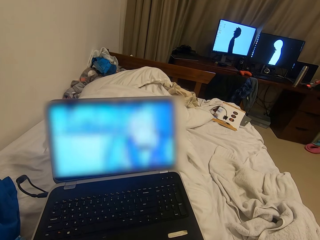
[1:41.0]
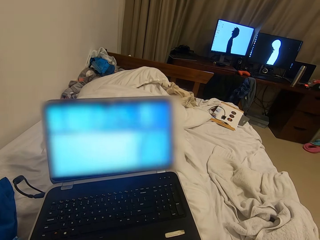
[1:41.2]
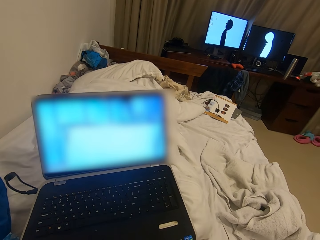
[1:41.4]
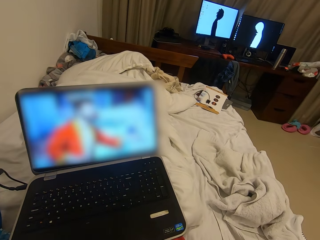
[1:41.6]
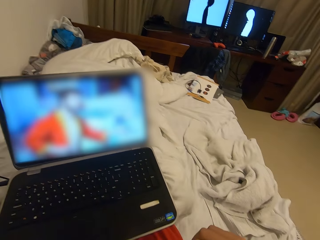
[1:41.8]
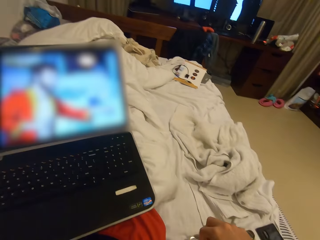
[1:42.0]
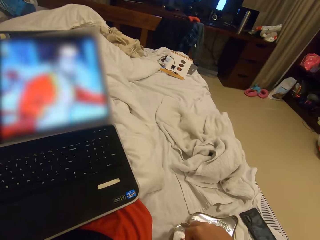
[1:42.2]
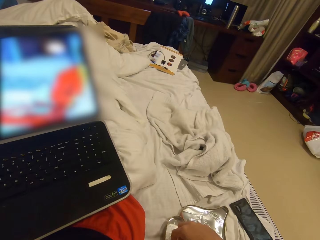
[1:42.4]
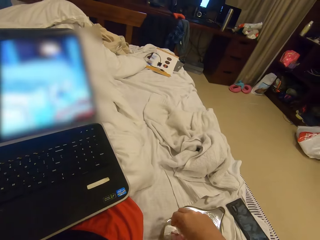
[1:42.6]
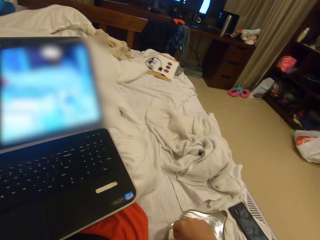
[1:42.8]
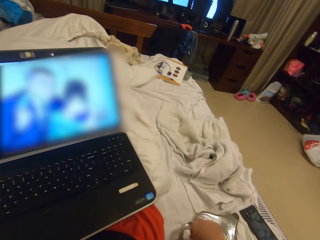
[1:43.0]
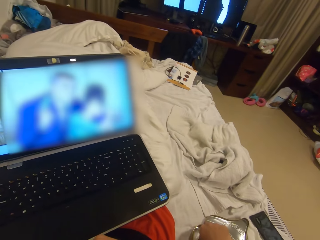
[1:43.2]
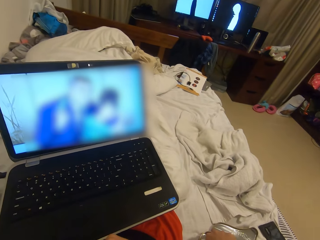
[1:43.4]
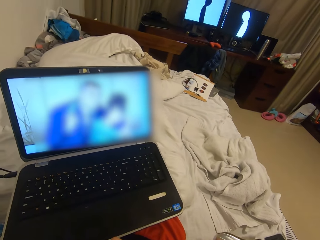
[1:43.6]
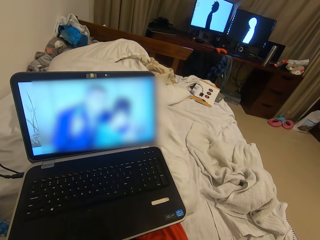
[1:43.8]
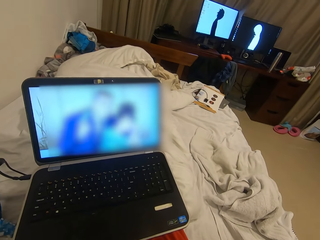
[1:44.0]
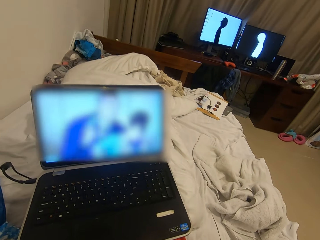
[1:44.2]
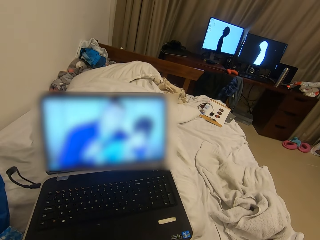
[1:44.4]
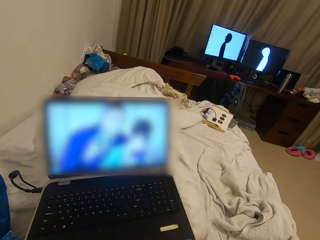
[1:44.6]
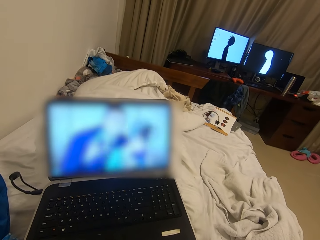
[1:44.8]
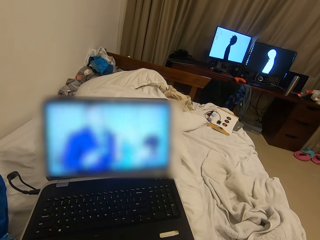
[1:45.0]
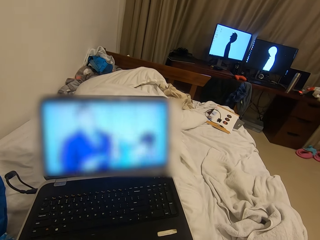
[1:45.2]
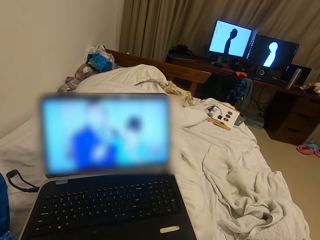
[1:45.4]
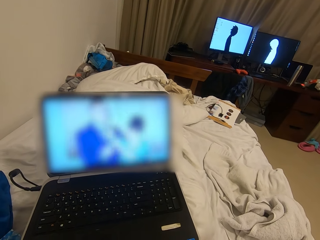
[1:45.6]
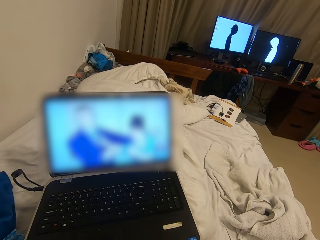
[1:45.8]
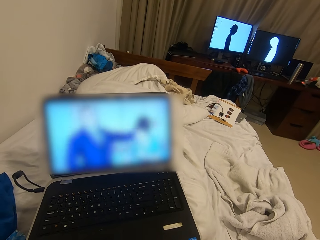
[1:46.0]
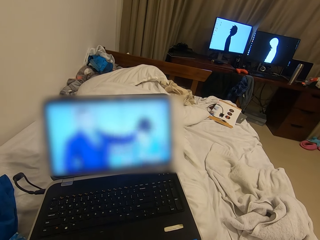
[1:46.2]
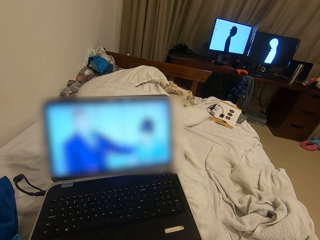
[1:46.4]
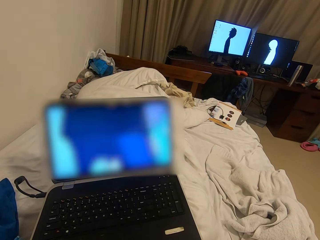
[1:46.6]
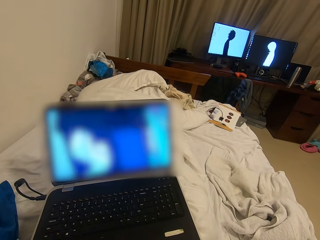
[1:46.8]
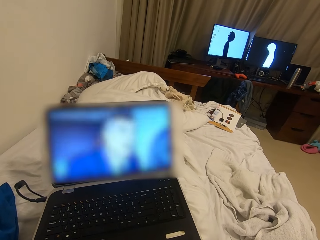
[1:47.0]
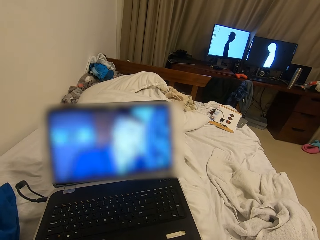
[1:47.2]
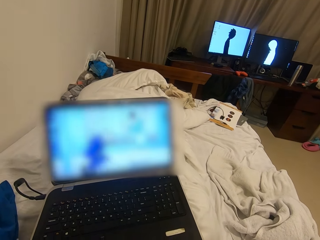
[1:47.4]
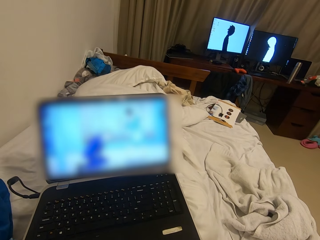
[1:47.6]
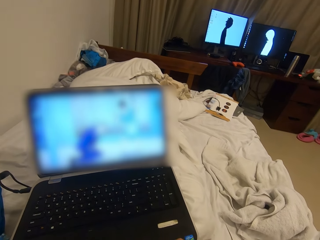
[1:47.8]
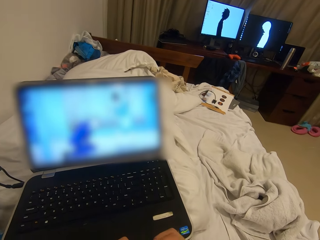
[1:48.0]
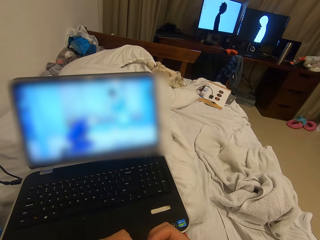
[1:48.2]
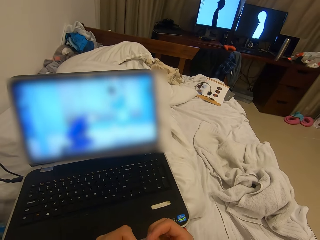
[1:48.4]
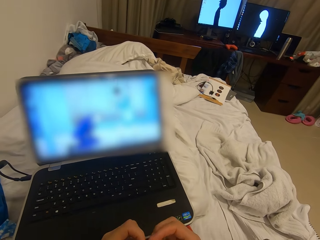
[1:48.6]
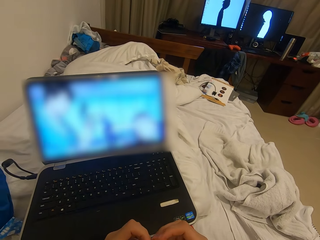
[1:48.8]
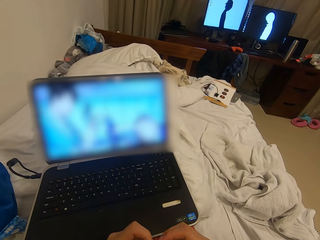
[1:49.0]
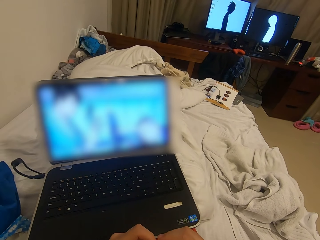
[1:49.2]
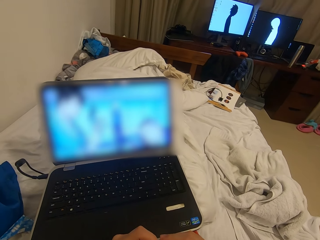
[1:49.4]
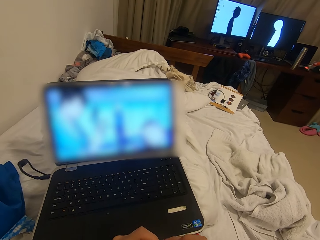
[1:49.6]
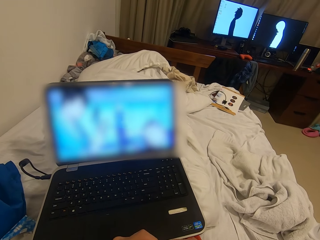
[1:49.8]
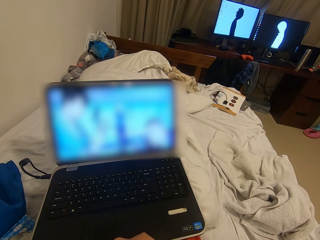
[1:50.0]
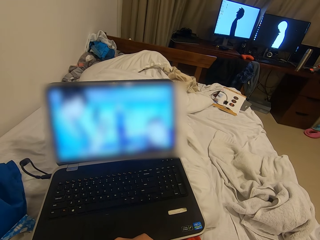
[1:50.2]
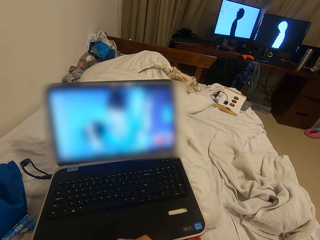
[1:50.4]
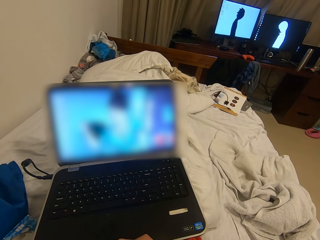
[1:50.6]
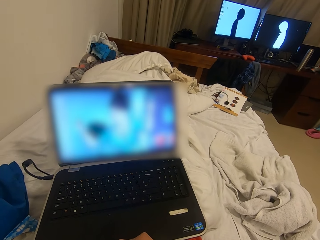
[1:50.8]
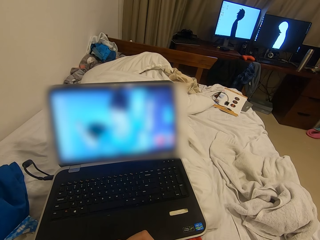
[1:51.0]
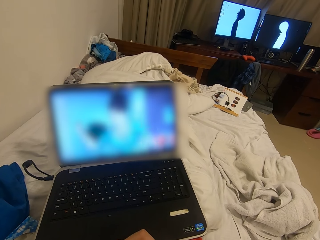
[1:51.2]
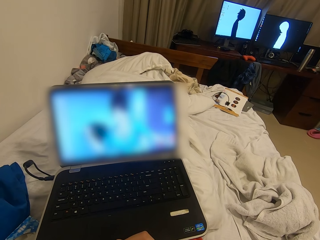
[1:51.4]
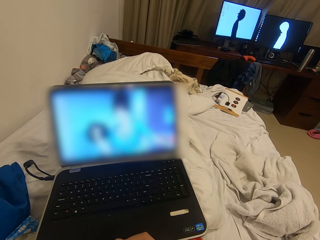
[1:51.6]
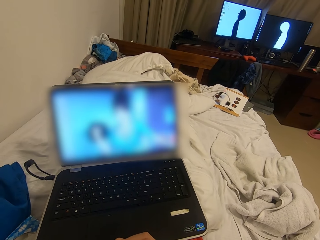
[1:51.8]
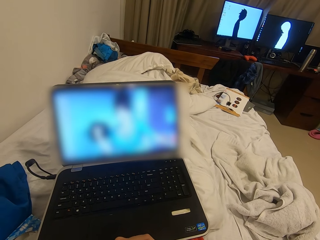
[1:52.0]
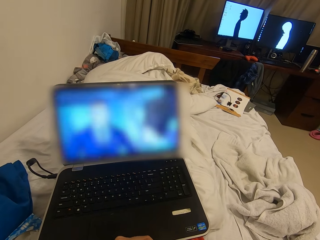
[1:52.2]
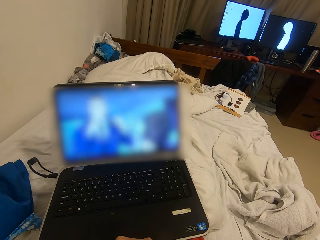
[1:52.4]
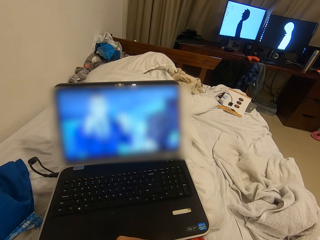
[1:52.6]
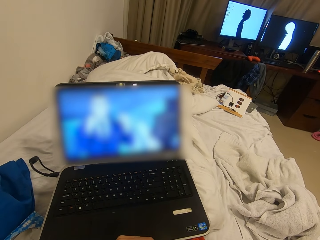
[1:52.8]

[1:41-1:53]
The camera wearer drops the chocolate wrapper in the chocolate box. He picks another piece of chocolate from the chocolate box with his right hand. He opens the piece of chocolate with both hands.

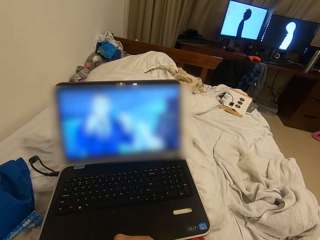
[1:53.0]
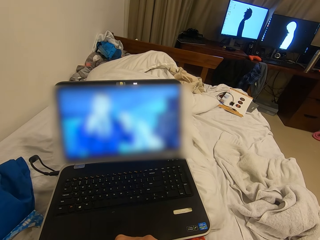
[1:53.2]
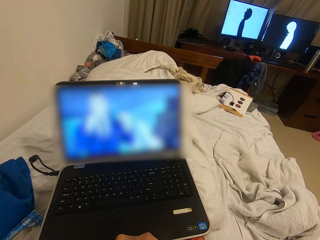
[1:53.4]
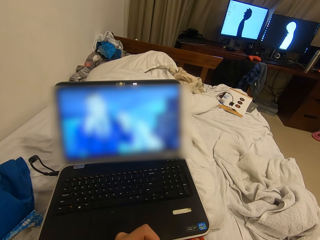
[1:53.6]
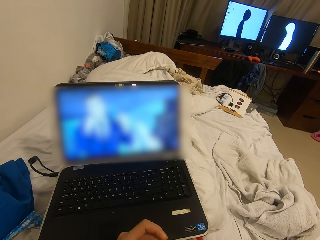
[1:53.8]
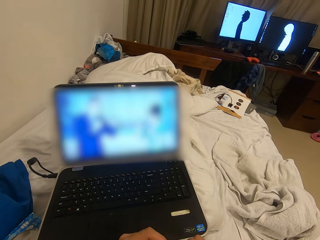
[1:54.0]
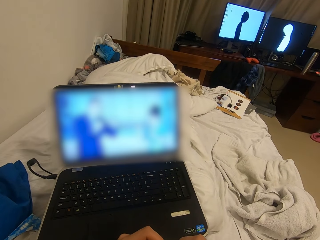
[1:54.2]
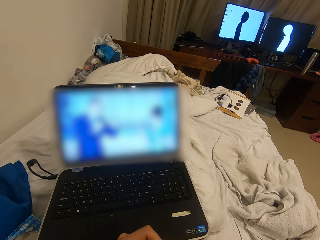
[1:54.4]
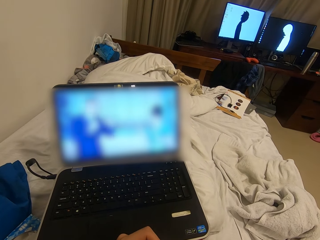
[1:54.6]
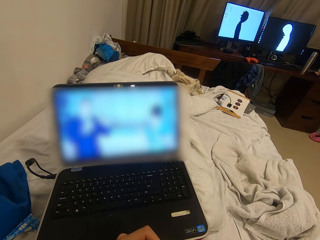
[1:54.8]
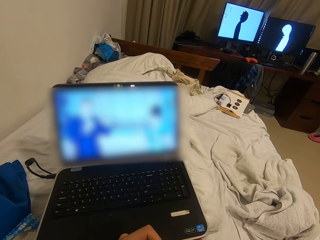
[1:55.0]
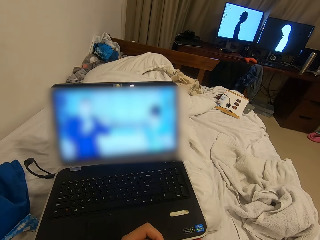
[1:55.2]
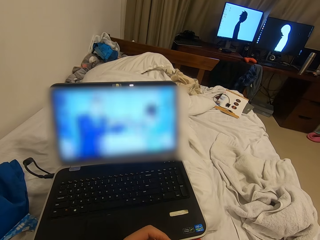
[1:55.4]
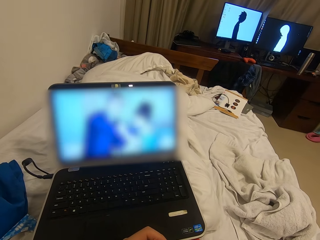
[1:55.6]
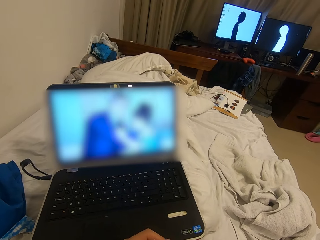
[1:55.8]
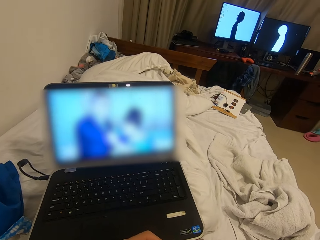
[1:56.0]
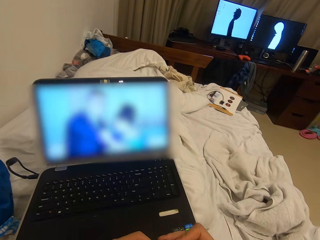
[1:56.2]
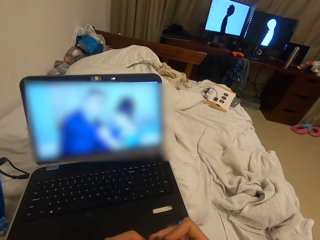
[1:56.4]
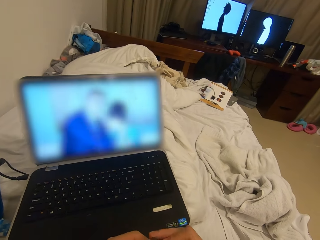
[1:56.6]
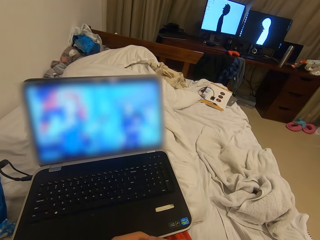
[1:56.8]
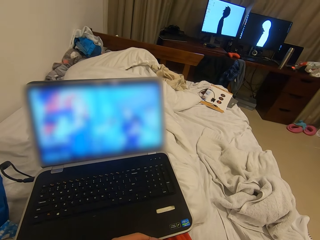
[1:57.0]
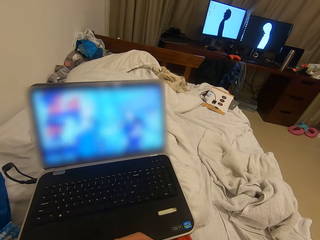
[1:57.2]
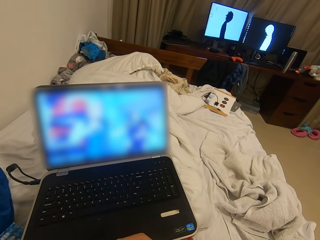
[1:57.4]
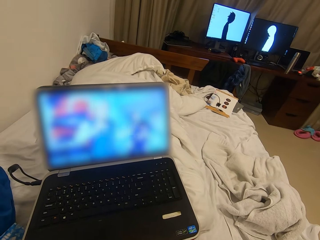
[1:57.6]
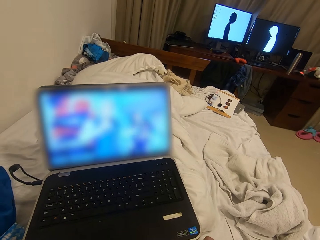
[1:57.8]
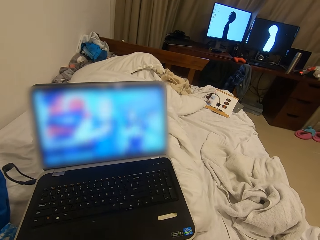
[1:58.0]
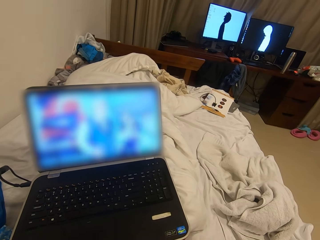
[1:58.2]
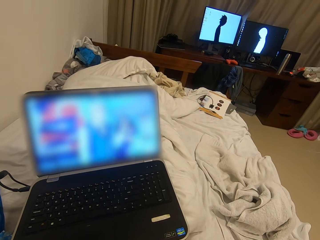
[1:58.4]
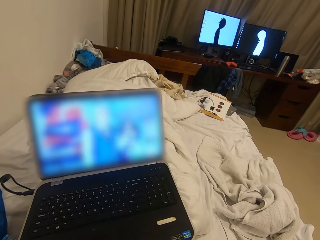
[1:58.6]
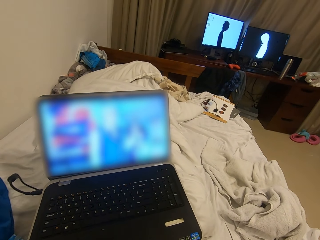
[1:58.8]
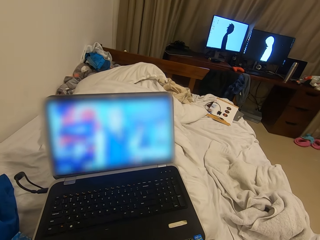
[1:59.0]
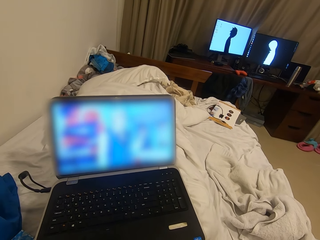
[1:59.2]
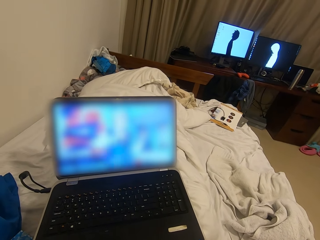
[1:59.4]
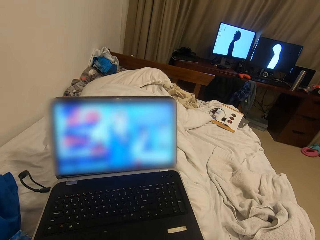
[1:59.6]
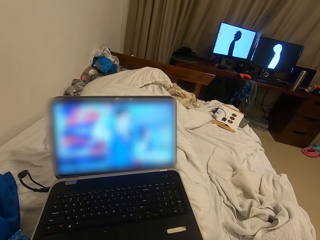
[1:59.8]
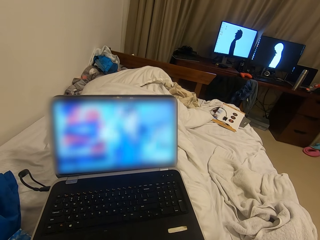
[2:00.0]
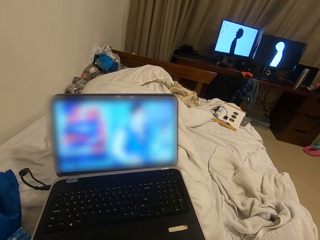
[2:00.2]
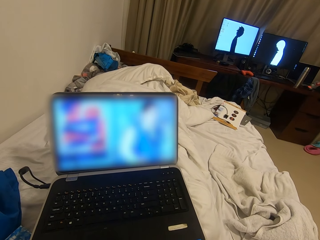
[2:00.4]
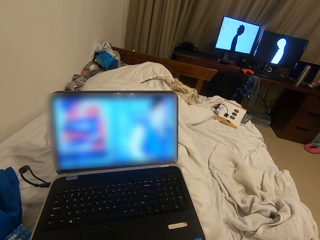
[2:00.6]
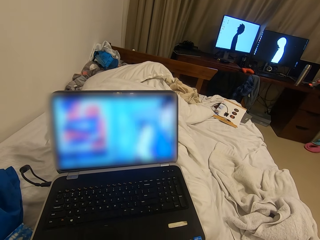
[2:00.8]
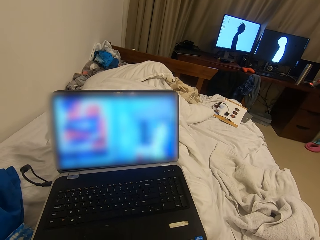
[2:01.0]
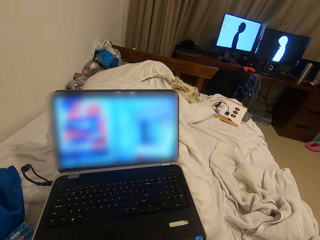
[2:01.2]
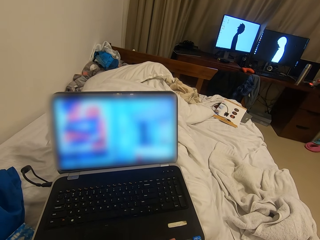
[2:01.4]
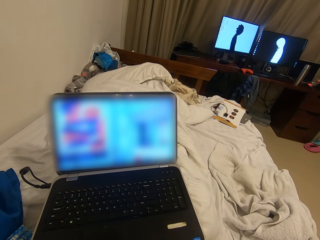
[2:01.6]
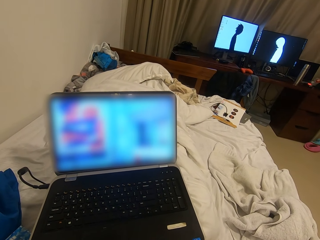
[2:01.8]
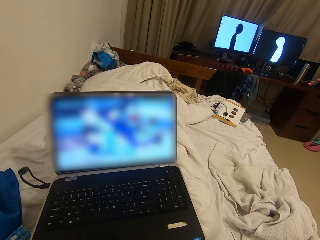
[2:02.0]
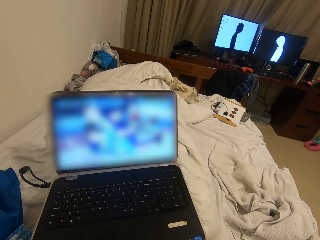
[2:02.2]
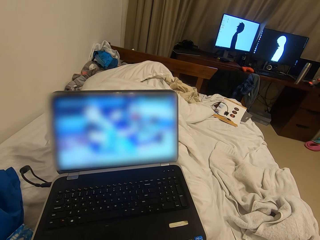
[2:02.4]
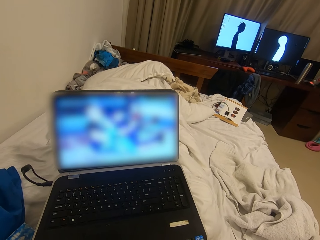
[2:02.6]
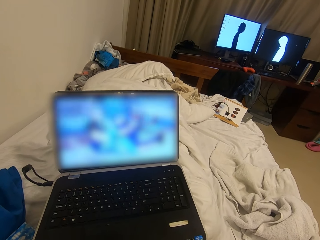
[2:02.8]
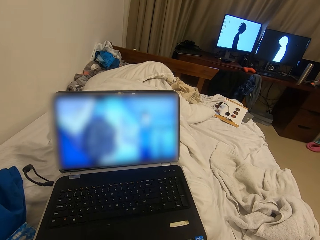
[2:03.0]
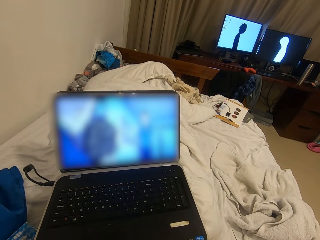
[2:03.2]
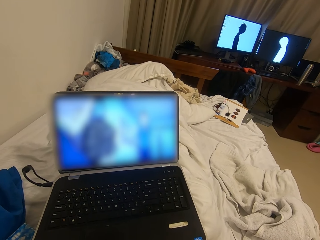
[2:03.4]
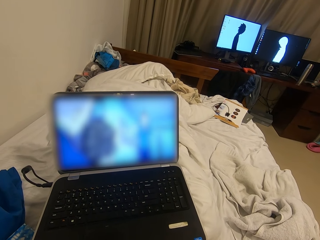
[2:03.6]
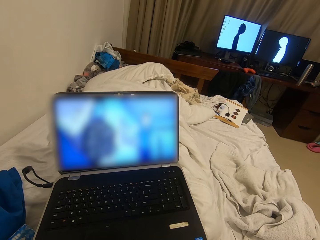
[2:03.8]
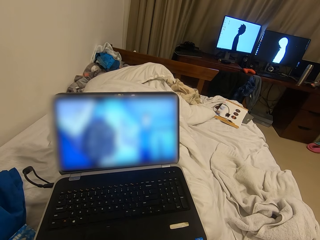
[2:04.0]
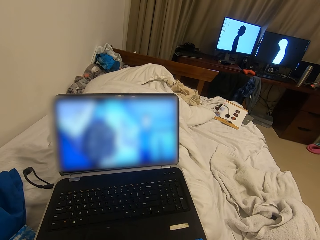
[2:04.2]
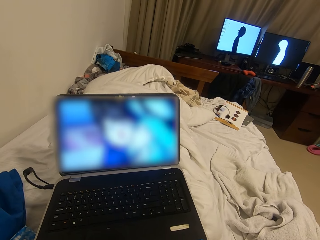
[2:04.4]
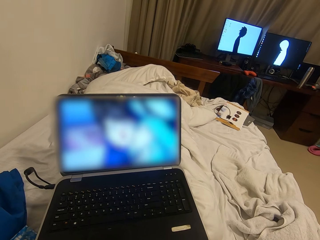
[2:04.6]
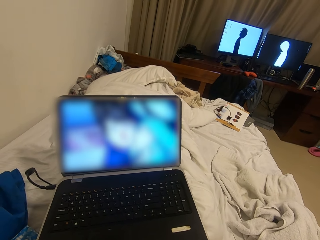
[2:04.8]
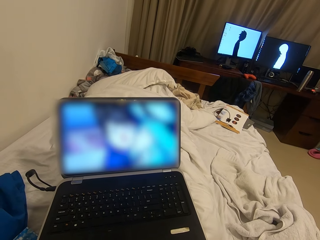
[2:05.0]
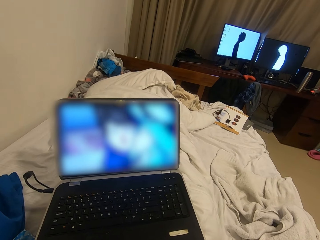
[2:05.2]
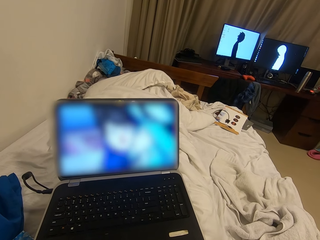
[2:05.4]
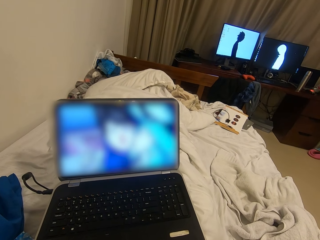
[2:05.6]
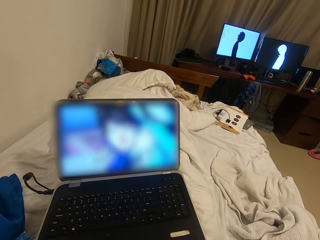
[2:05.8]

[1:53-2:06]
The camera wearer licks the chocolate.
